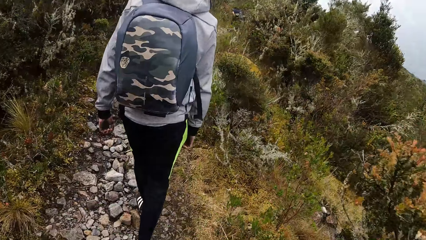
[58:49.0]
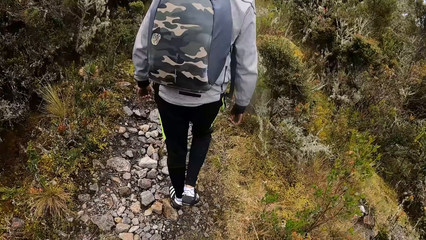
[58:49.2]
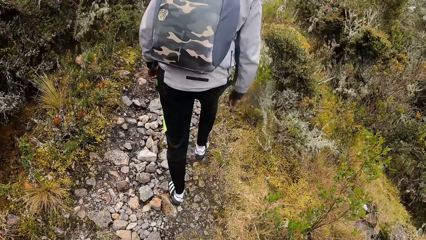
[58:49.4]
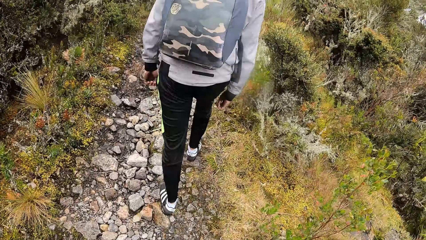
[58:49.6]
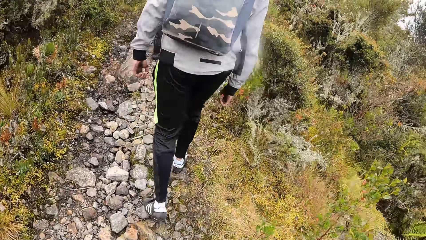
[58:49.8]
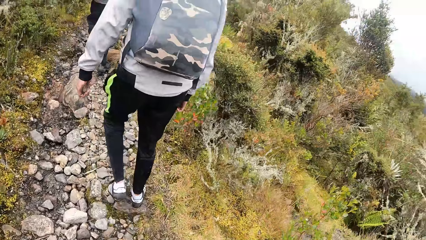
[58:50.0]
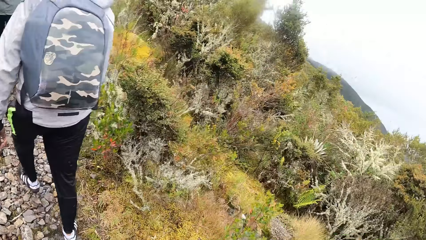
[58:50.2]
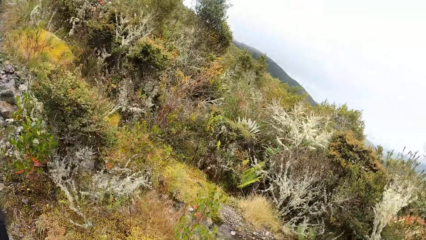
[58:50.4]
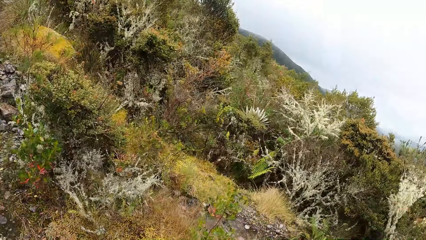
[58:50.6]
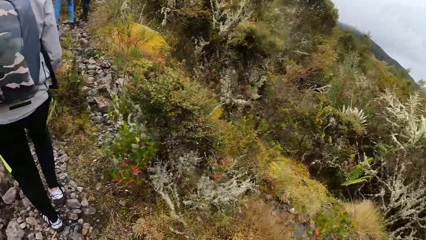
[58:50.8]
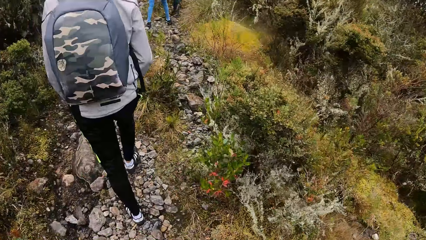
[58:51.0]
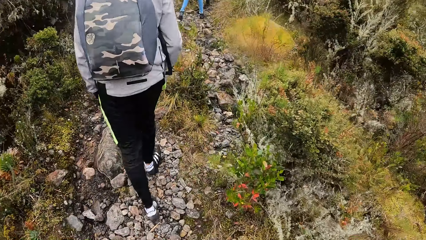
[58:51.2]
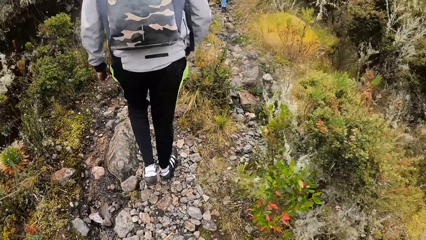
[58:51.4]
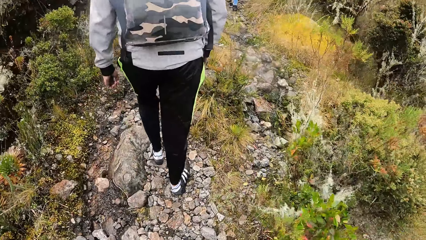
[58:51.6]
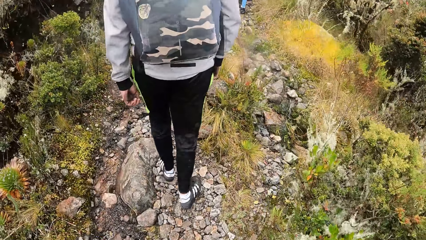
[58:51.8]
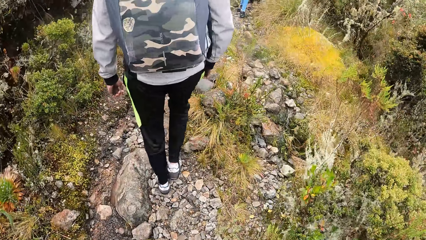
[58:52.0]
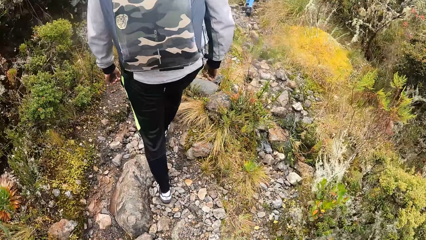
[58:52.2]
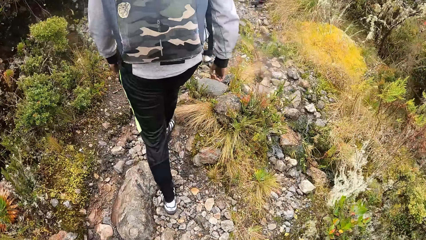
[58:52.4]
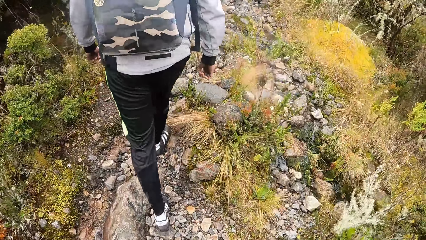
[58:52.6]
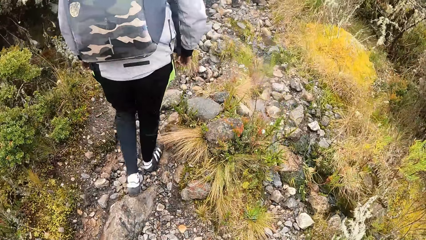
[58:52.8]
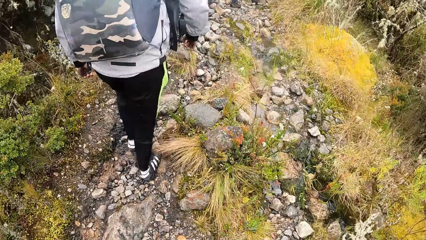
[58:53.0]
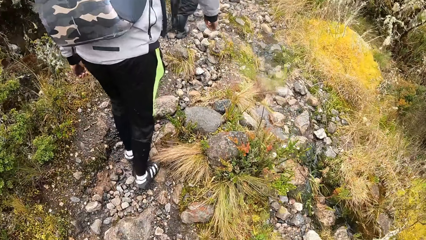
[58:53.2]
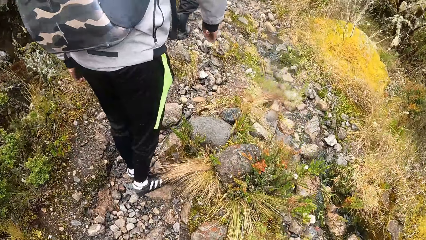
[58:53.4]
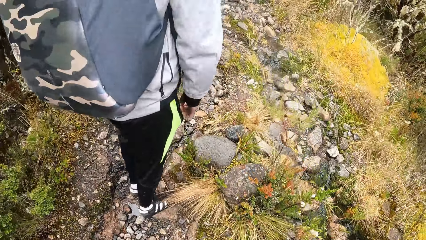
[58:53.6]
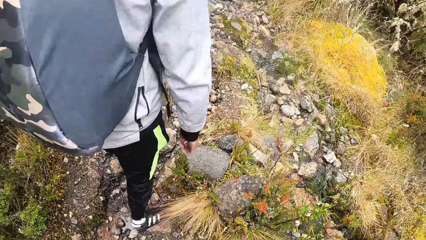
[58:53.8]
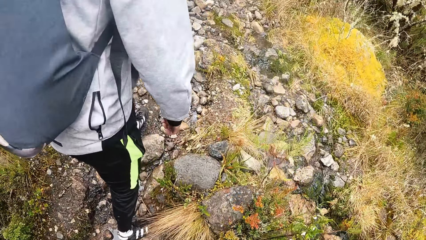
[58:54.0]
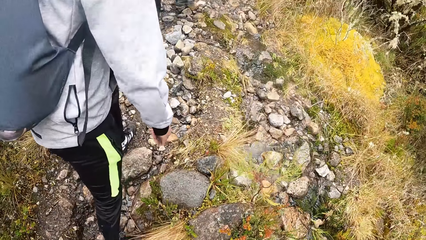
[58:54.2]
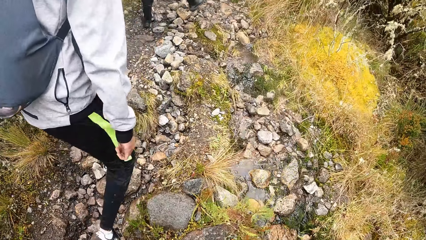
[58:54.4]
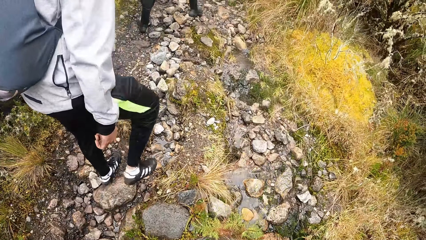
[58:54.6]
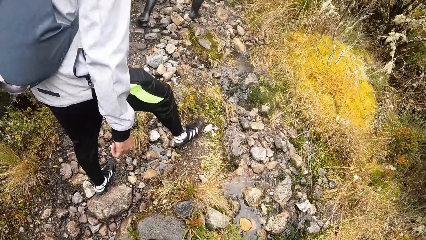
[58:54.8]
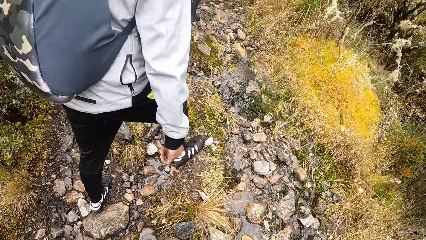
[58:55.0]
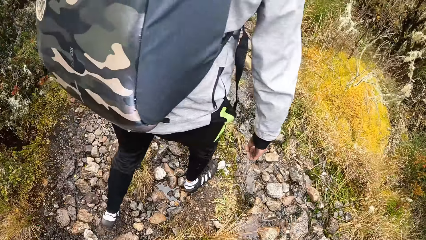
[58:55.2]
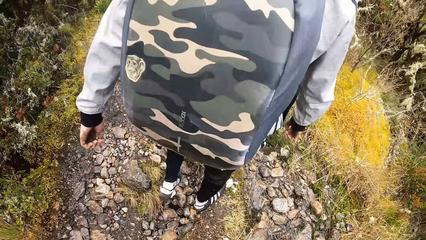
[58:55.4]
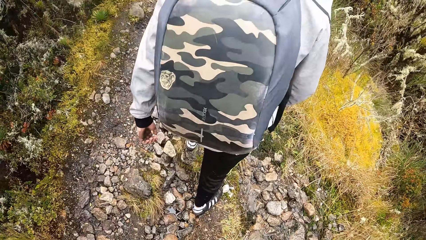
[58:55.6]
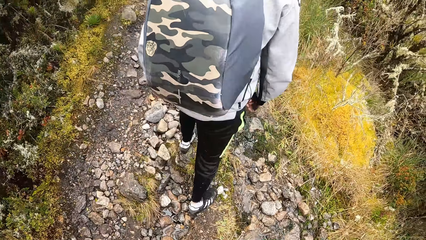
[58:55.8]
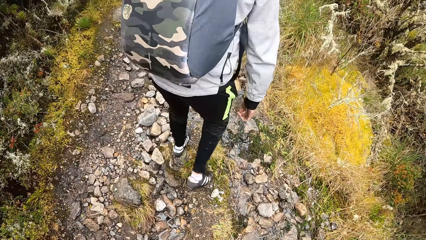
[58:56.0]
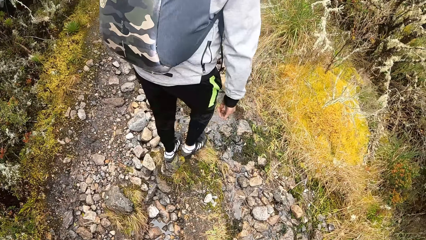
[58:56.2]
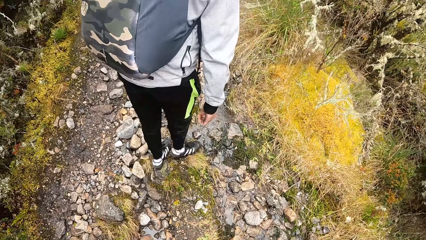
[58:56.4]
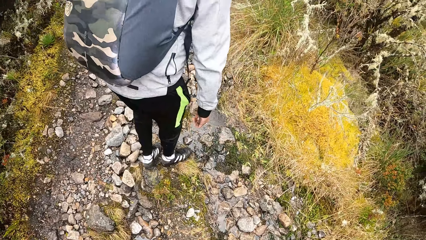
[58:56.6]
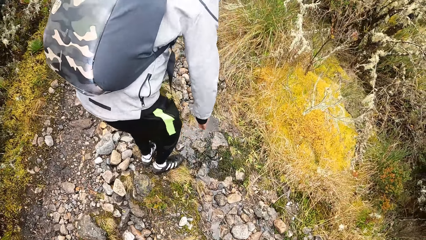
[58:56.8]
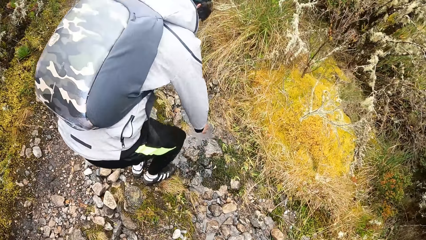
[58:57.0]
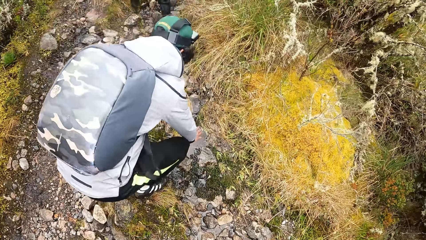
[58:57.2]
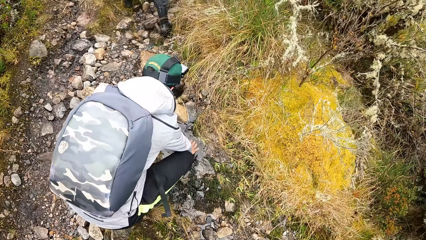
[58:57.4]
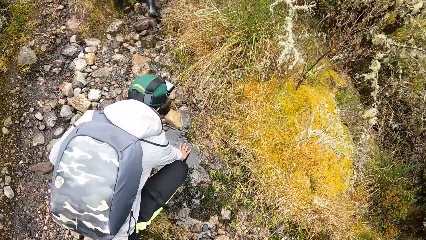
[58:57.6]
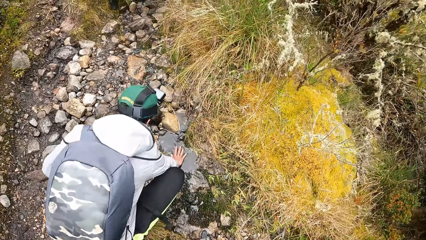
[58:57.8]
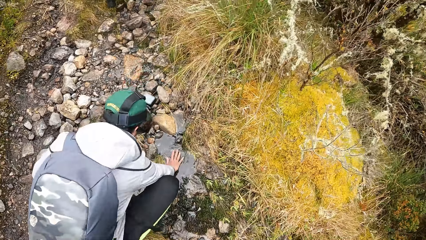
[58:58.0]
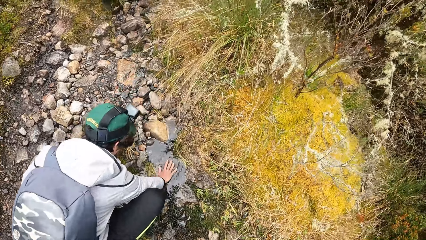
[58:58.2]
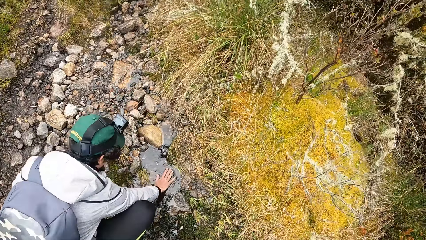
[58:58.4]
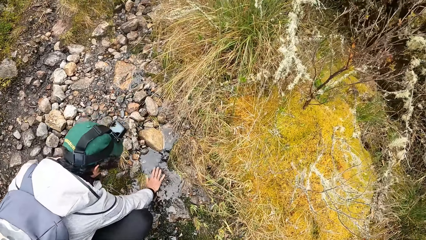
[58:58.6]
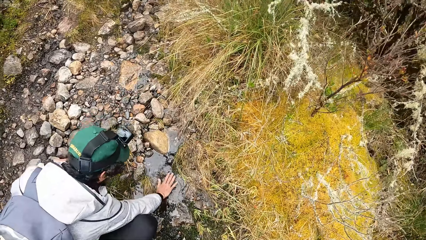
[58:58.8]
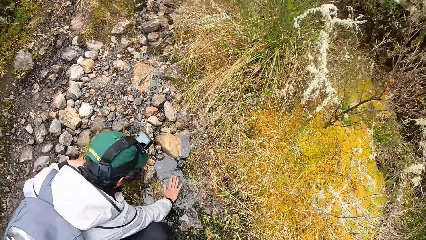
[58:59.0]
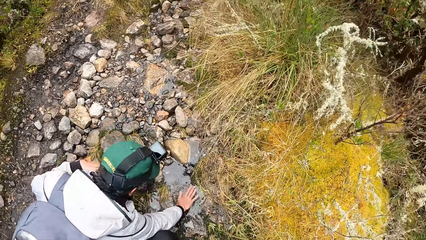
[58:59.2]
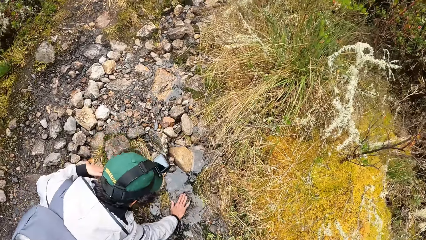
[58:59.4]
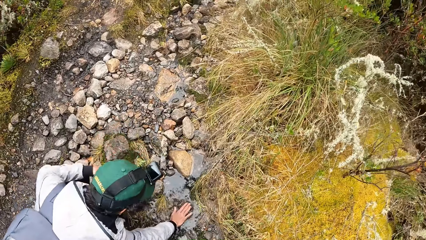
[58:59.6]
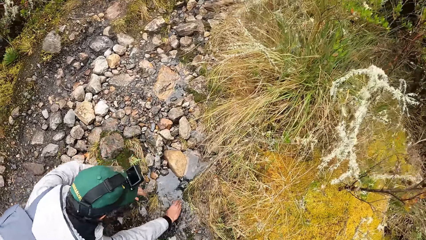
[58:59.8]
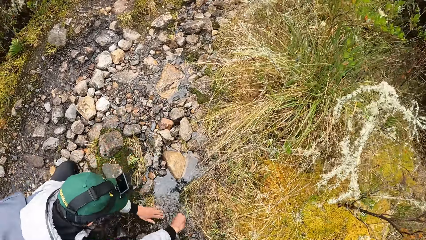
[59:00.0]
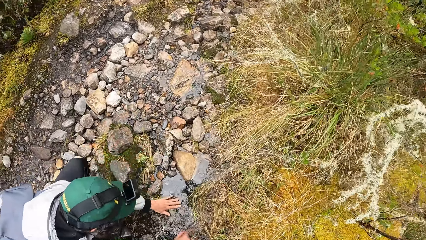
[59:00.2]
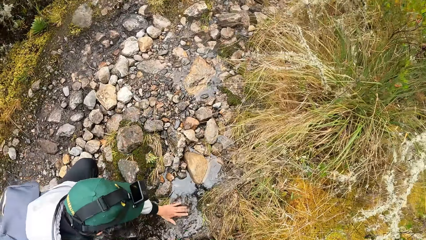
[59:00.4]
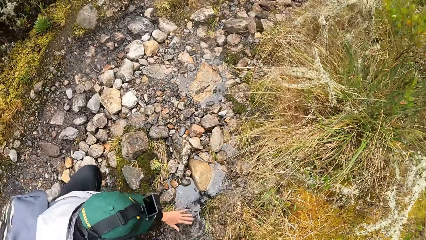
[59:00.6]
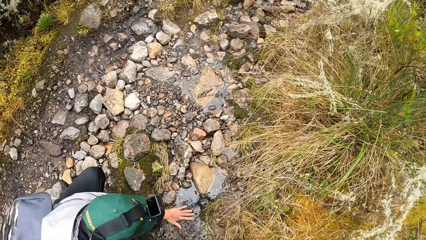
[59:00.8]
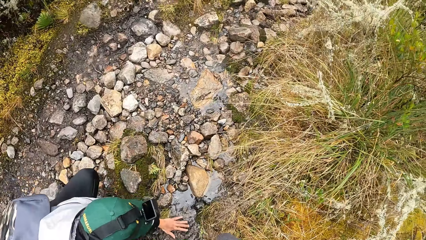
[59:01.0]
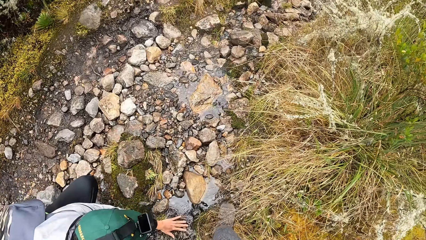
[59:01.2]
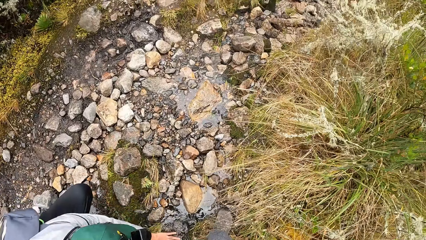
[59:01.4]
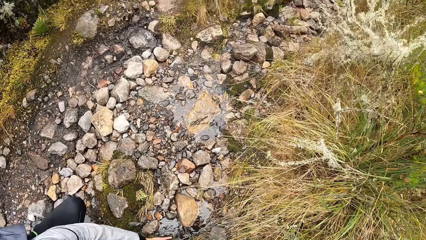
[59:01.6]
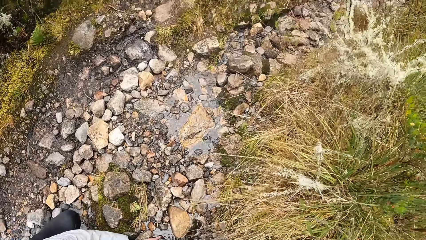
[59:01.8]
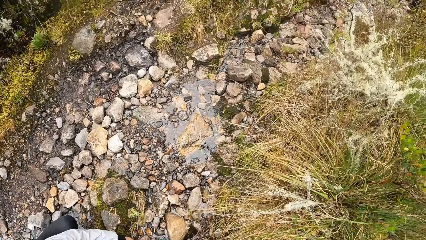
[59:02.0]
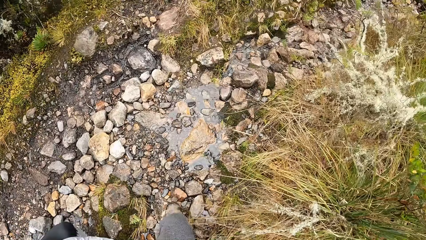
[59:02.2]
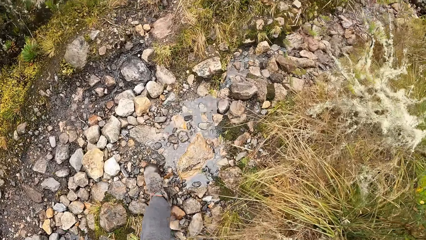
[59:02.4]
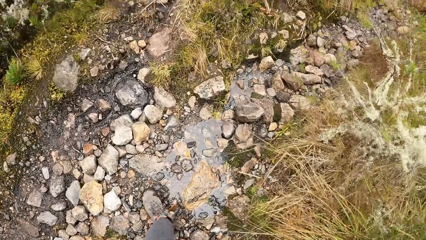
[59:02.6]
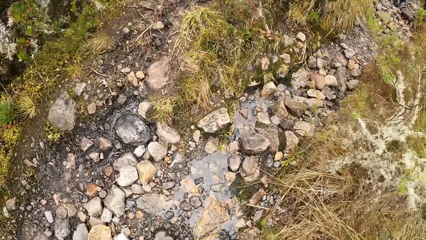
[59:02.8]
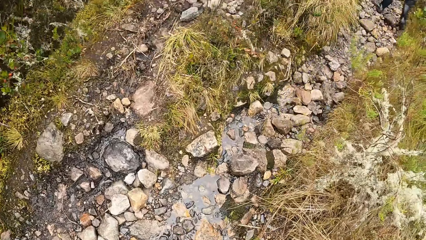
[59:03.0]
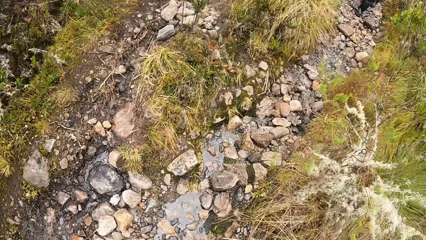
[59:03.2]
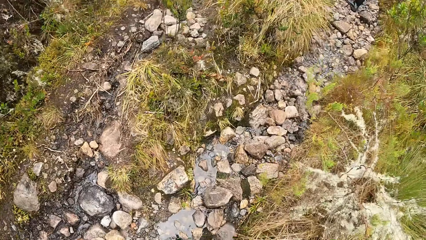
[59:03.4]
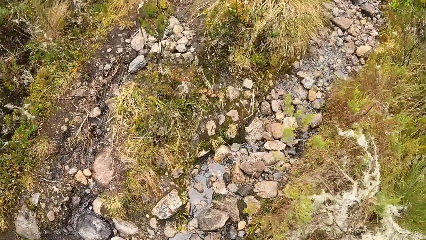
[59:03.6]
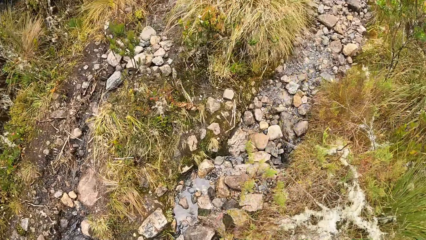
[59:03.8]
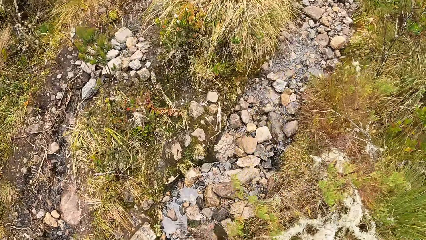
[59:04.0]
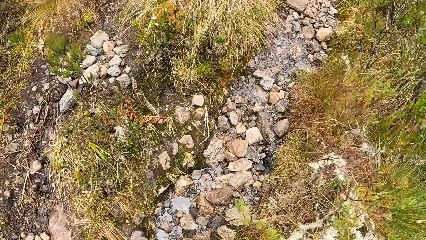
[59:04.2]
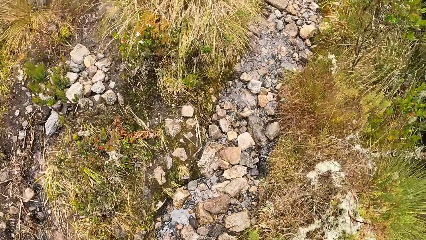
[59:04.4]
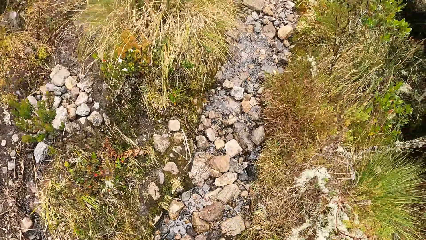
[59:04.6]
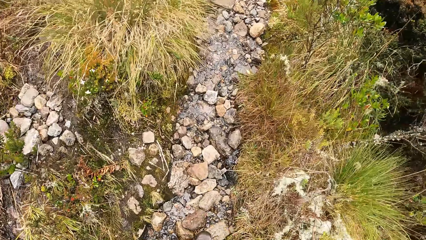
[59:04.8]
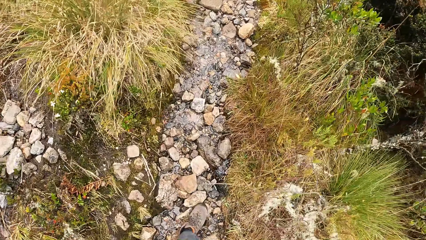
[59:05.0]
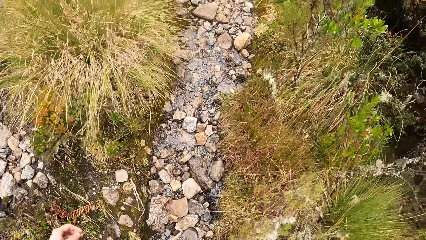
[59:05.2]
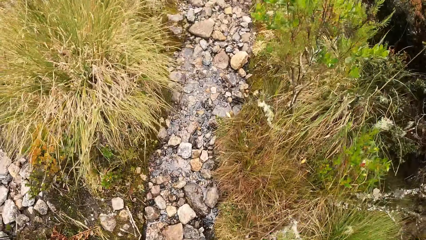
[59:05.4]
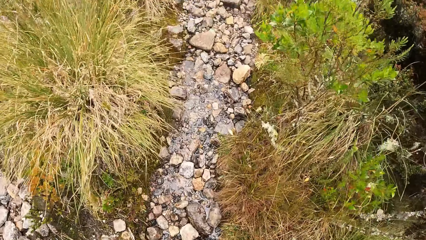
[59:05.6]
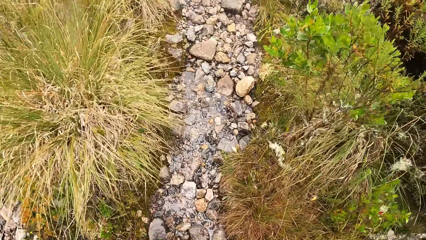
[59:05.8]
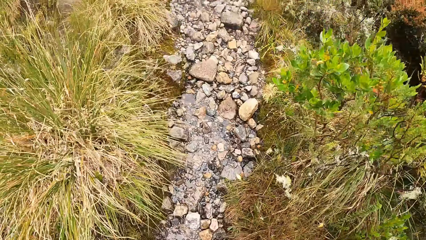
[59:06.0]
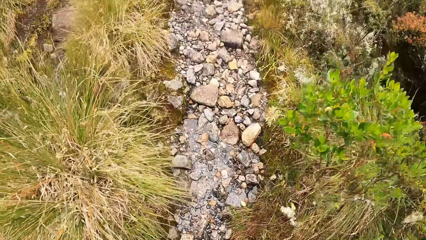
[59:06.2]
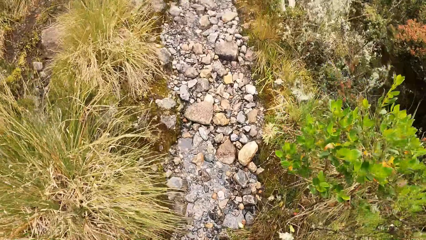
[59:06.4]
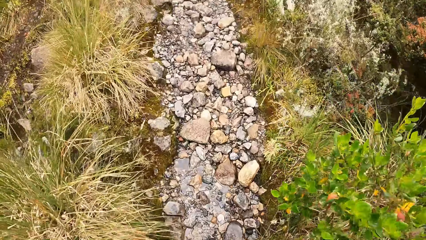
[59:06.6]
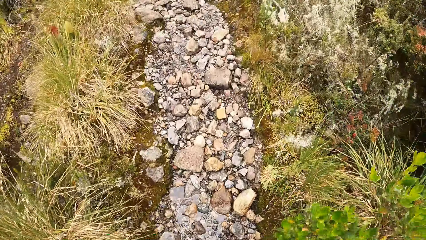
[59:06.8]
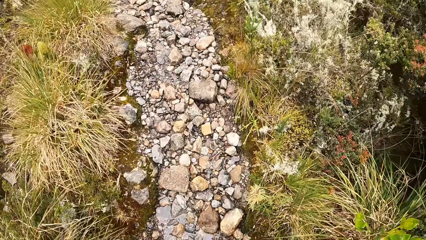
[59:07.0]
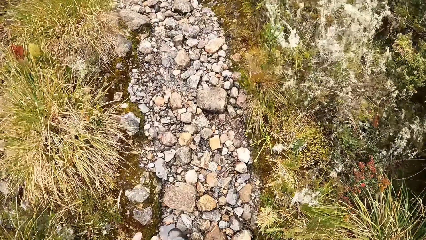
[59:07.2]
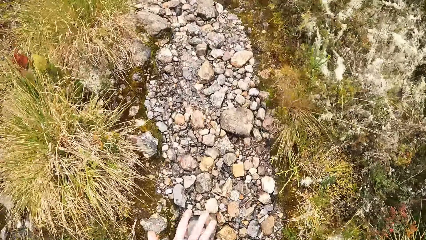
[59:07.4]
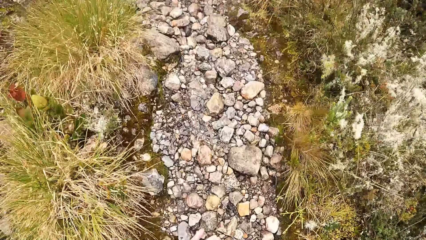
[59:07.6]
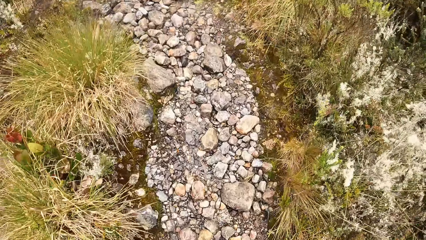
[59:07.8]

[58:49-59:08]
A man stops walking in the rocky path. The man dips his right hand in a small pool of water. The man dips his left hand in the small pool of water. The camera wearer walks along the man on the field.
